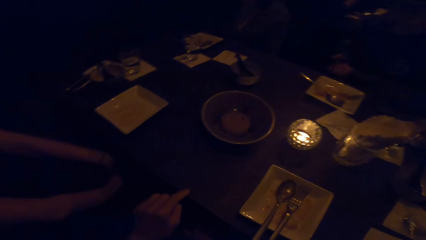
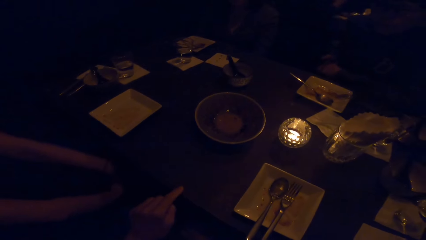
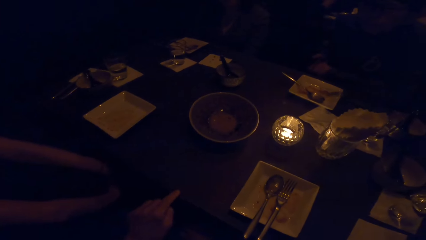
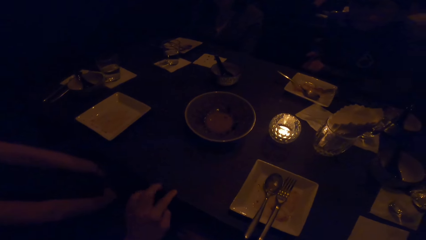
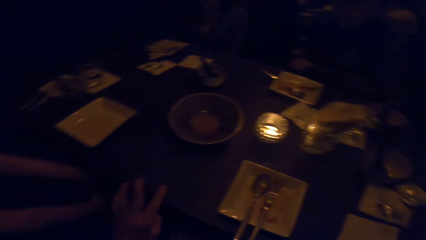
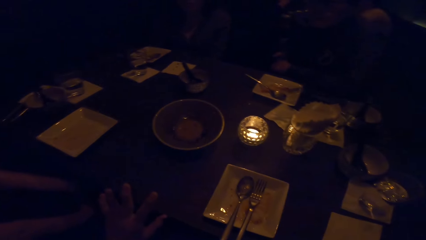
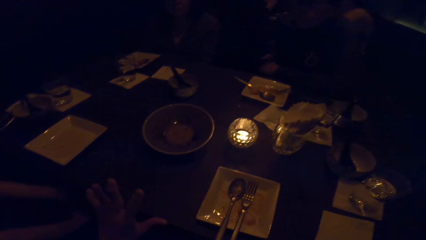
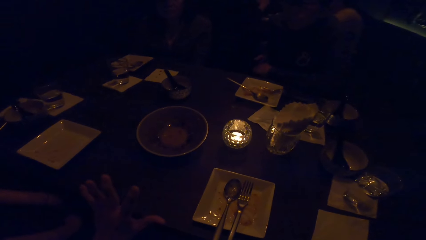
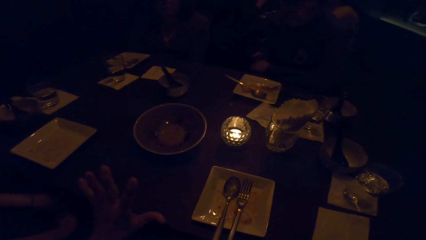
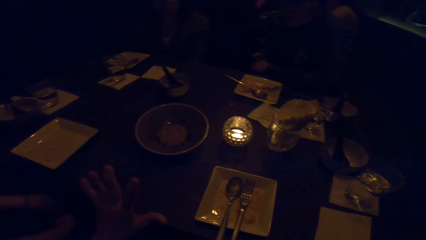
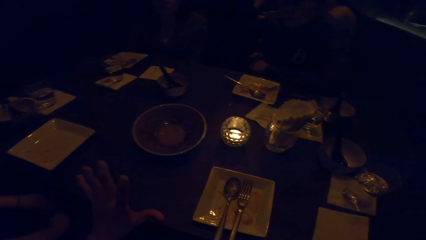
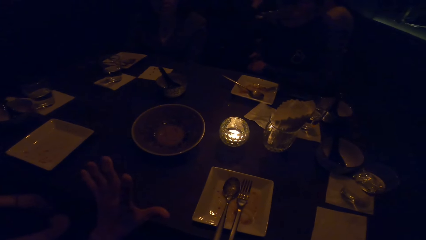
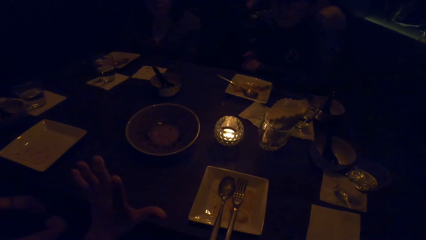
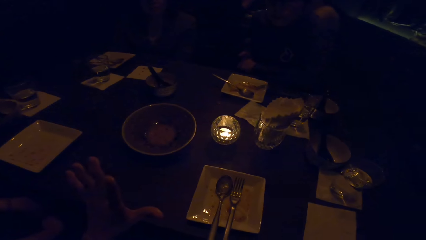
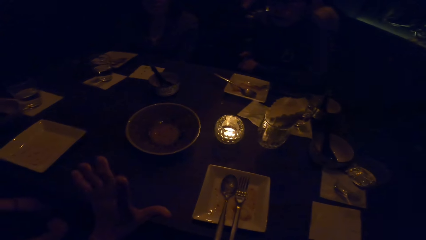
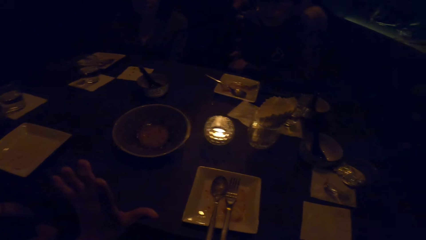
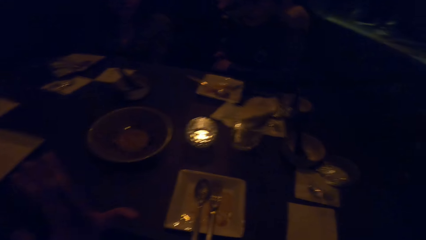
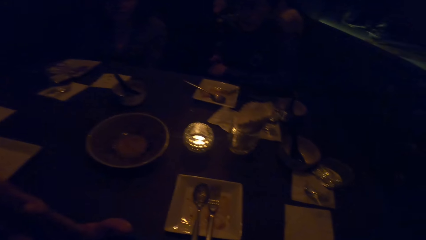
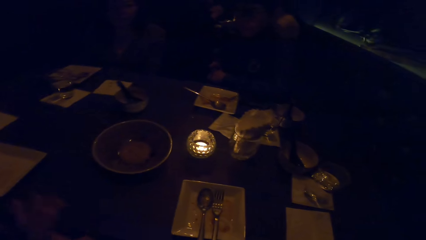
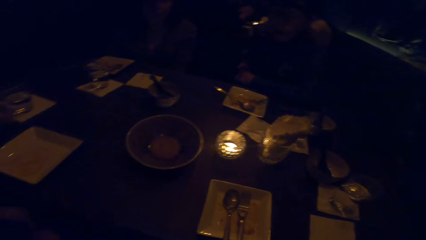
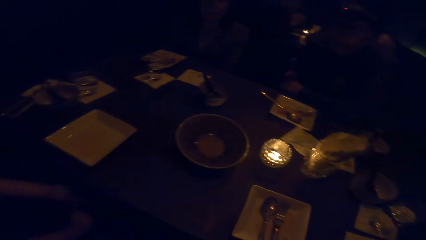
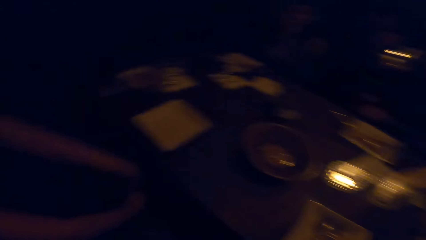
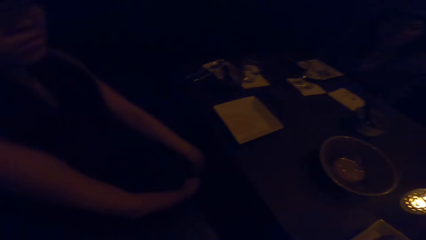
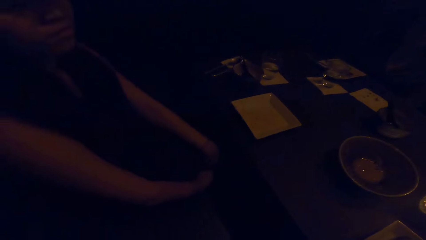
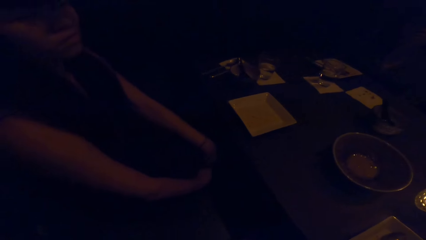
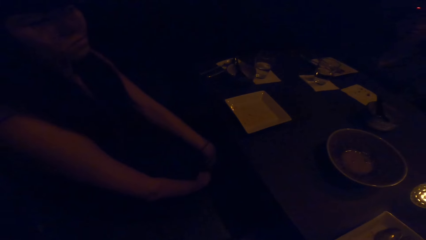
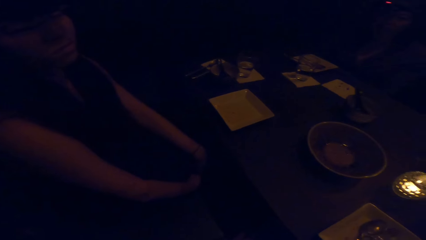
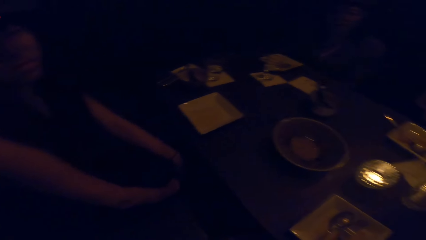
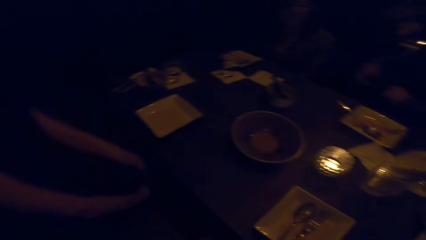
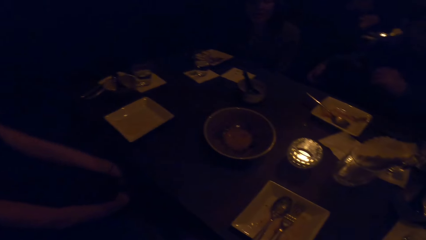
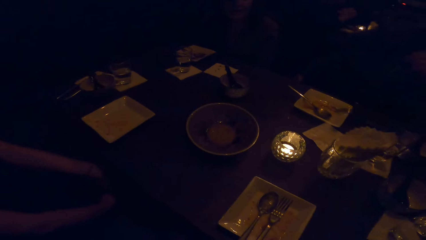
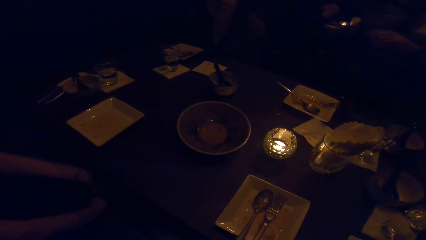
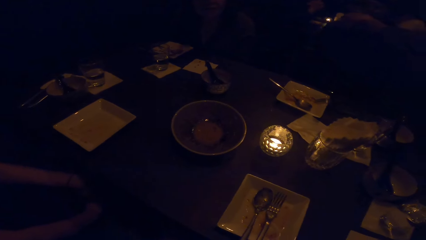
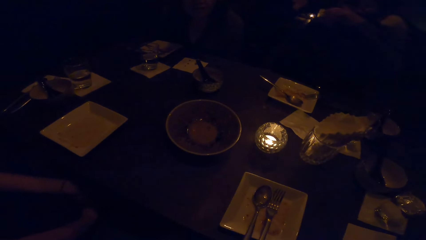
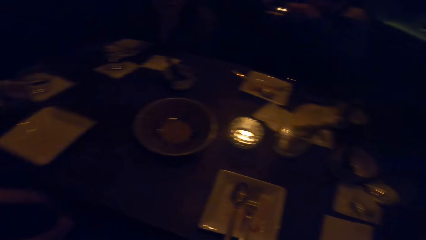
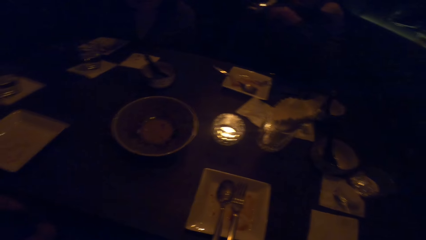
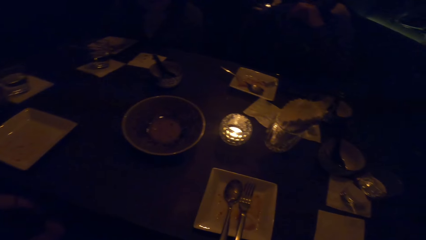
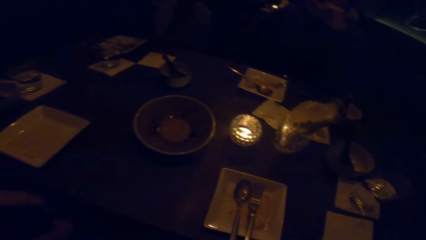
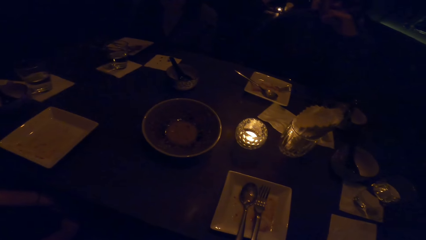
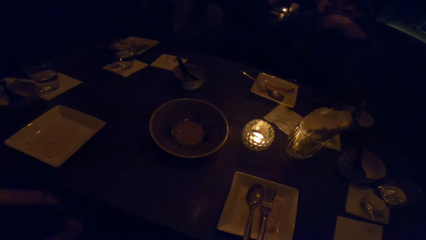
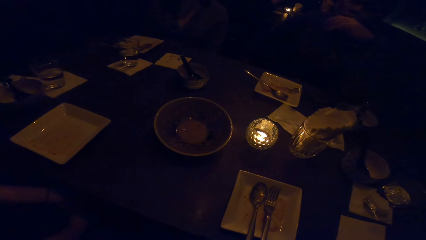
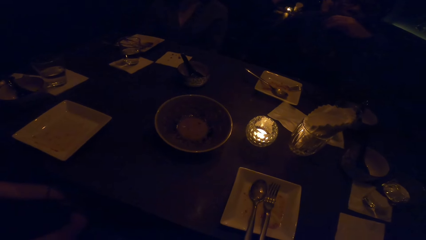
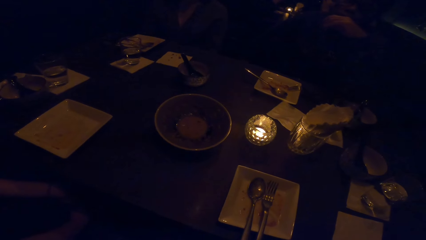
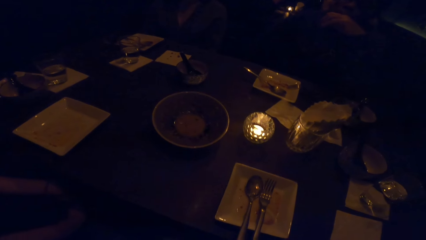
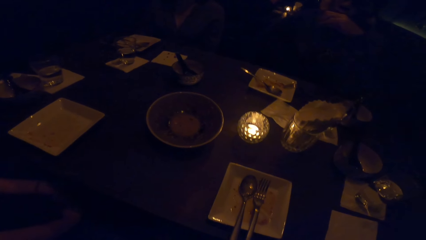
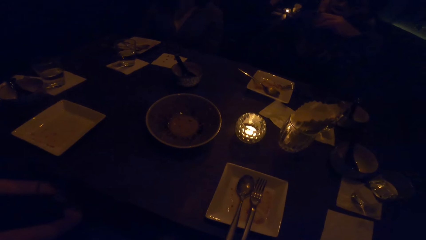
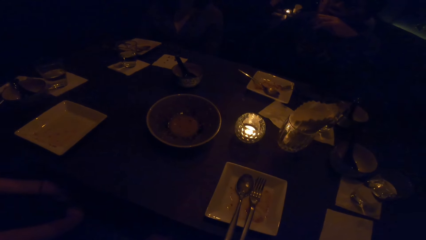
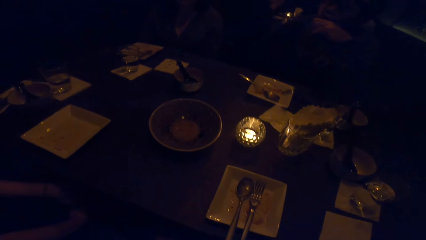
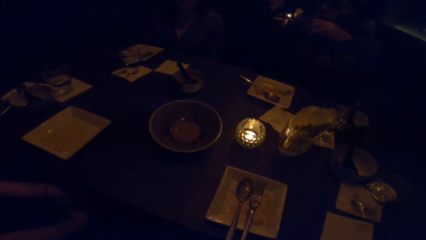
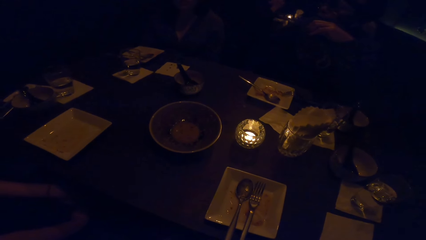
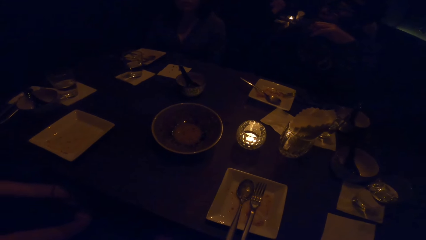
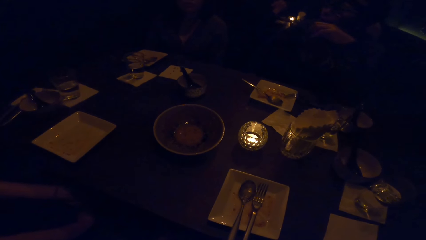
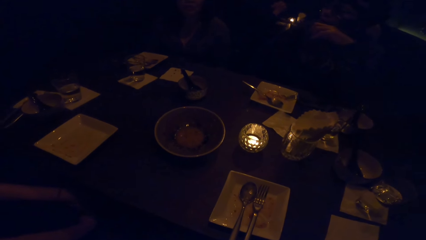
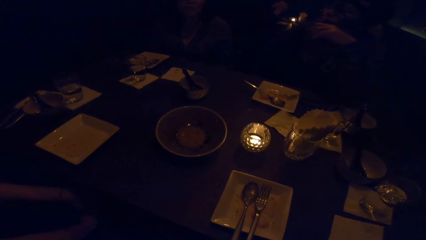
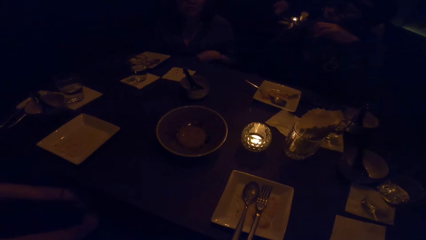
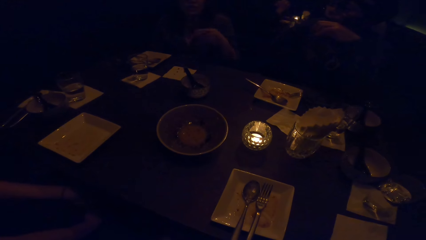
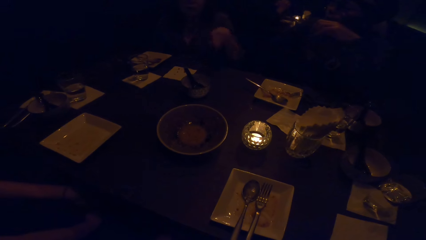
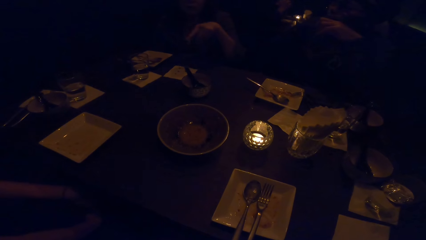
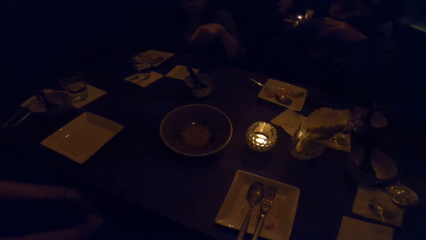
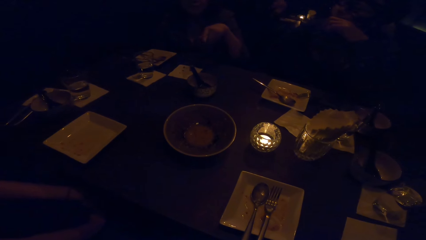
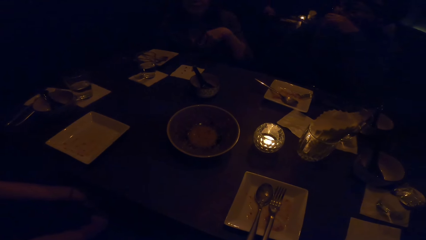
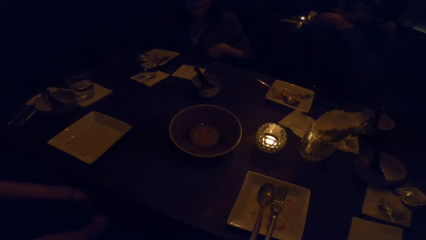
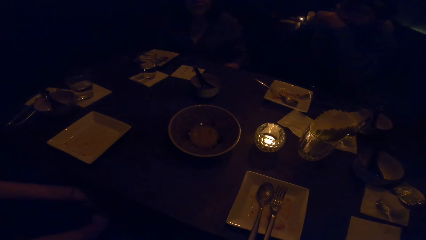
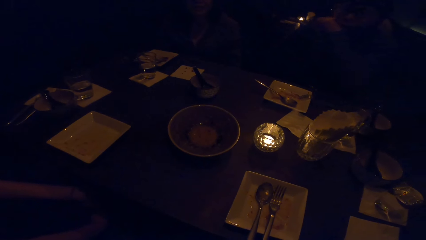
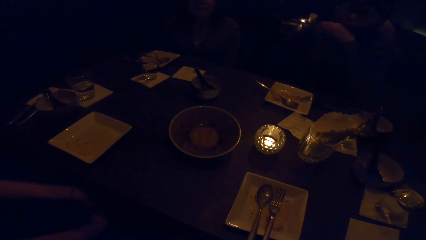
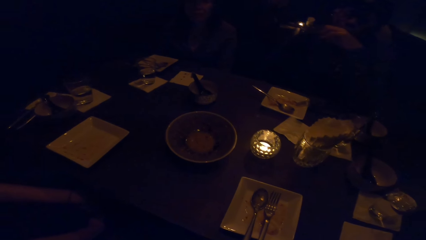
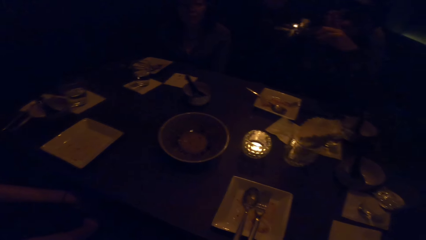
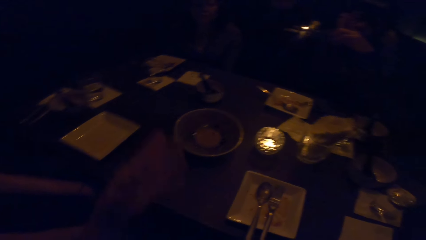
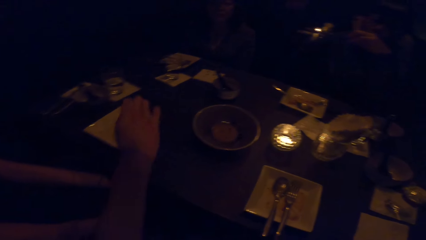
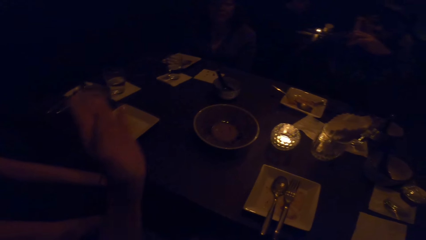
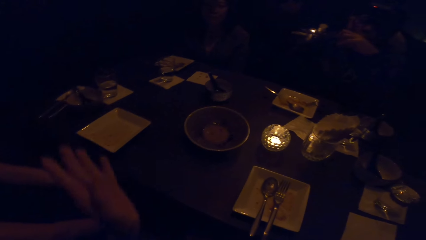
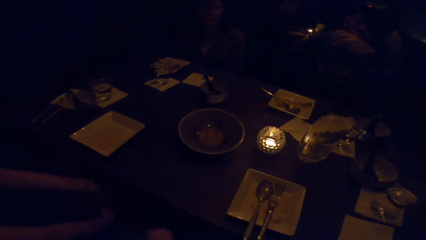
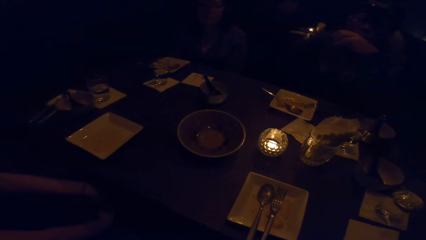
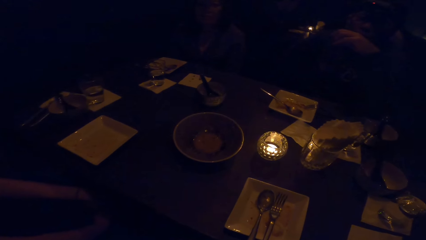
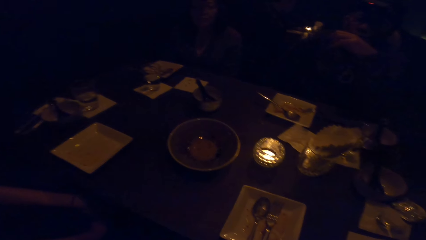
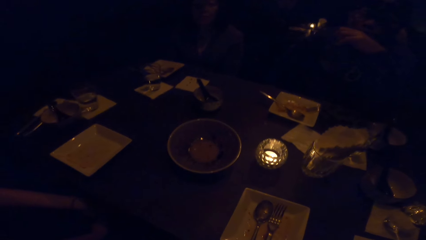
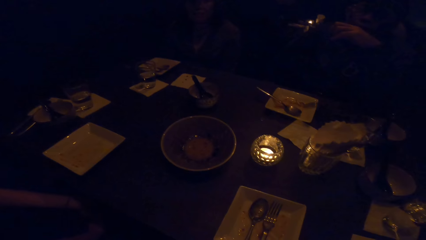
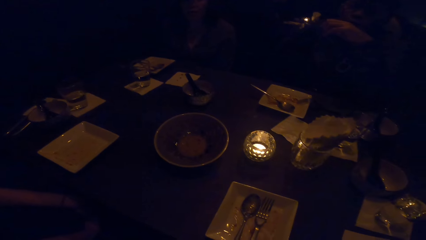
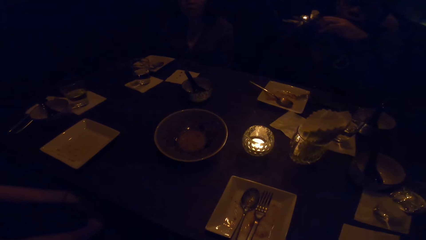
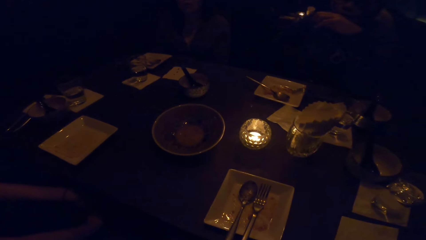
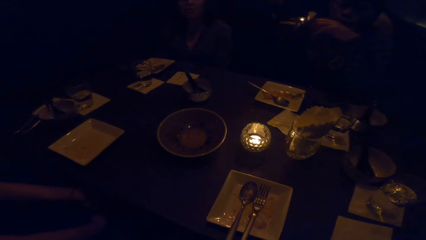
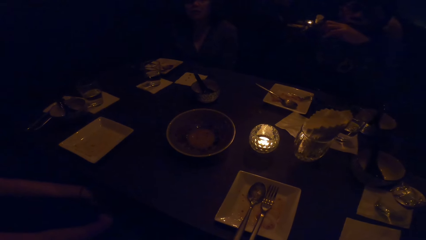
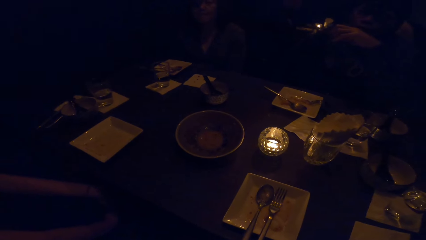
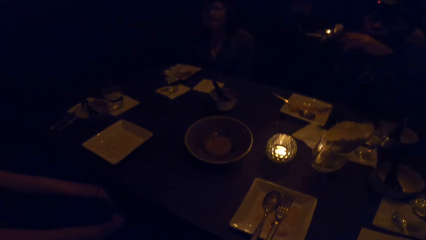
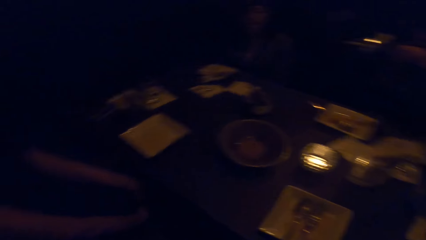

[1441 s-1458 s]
The camera wearer gestures with the left hand. They look at the table.
